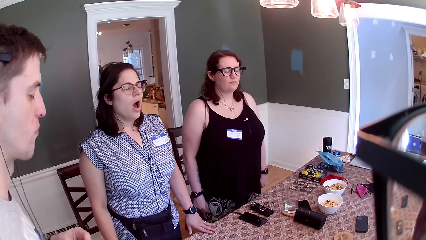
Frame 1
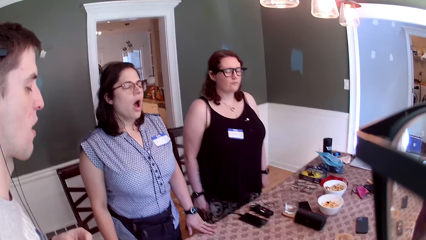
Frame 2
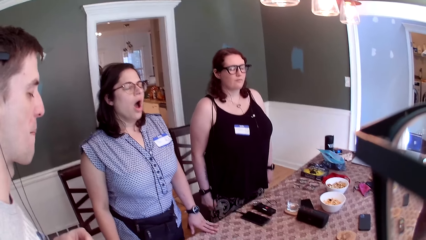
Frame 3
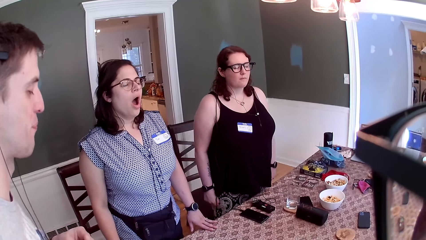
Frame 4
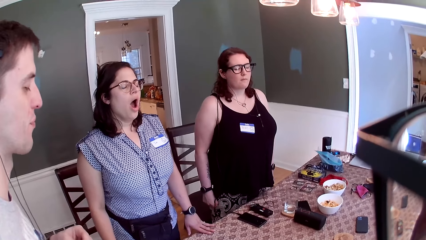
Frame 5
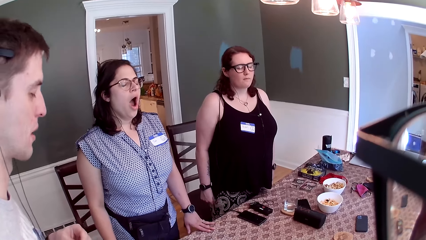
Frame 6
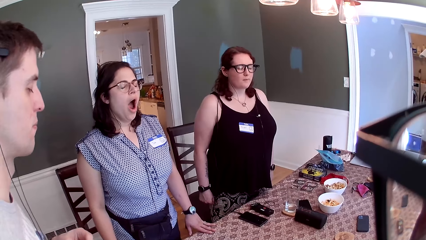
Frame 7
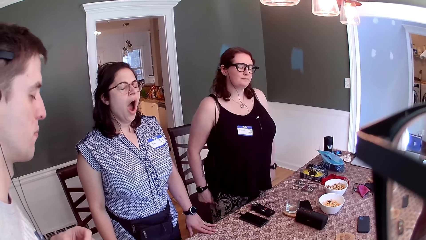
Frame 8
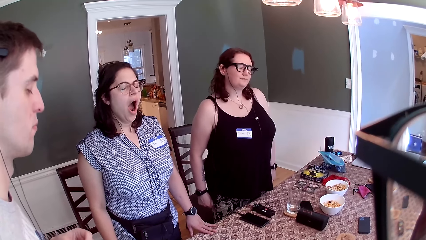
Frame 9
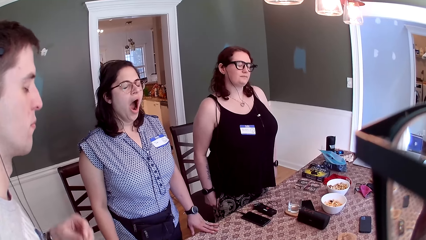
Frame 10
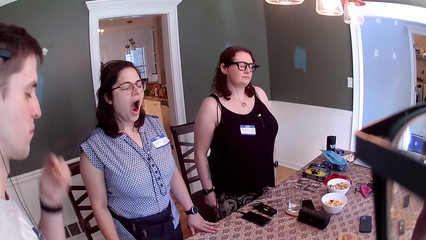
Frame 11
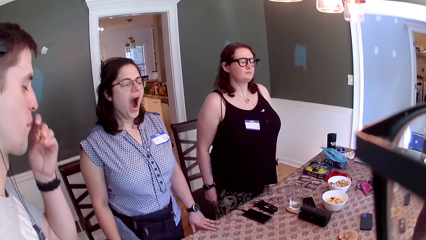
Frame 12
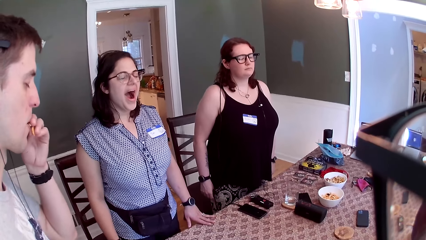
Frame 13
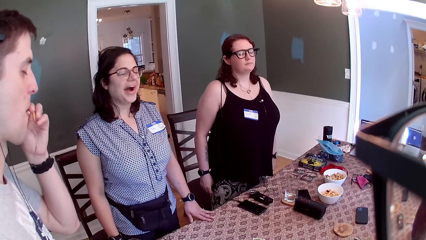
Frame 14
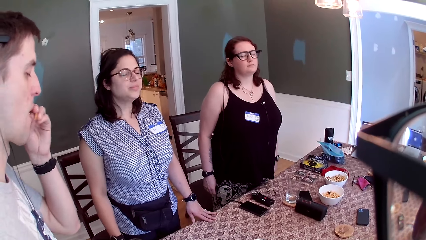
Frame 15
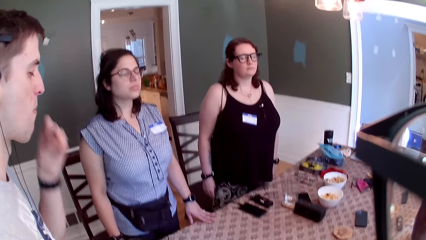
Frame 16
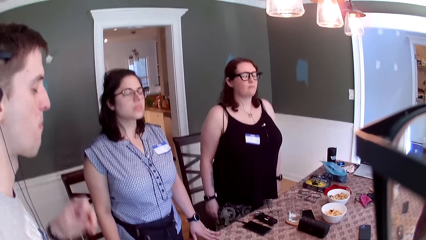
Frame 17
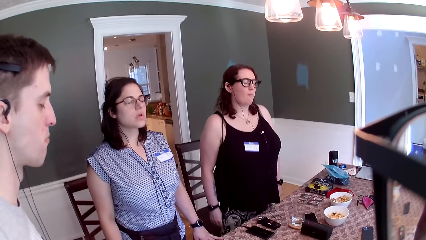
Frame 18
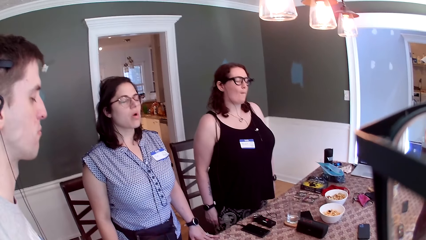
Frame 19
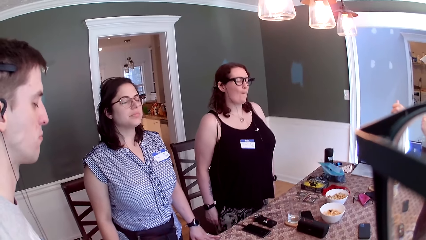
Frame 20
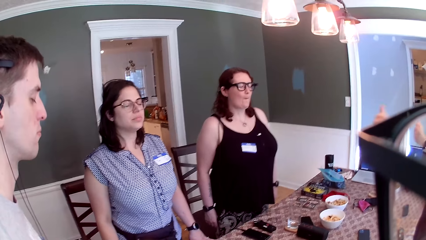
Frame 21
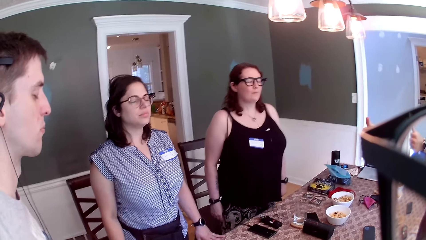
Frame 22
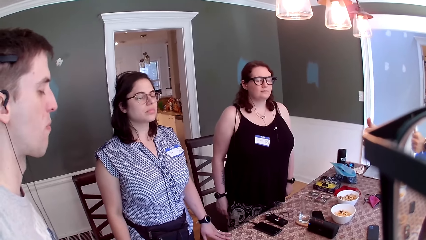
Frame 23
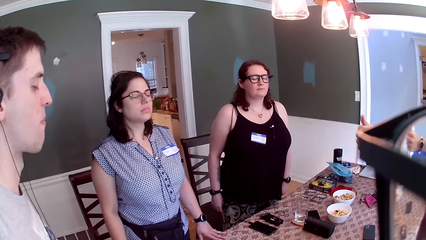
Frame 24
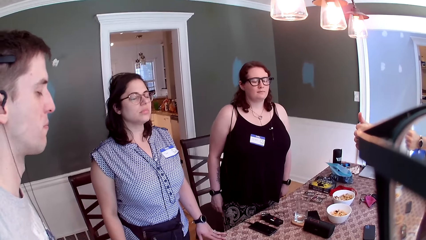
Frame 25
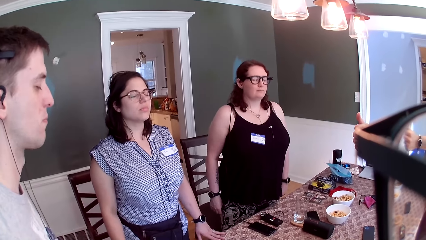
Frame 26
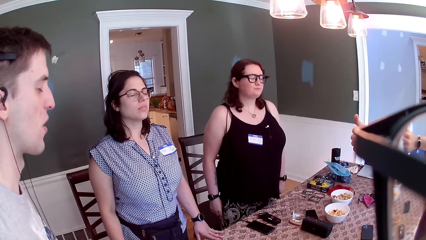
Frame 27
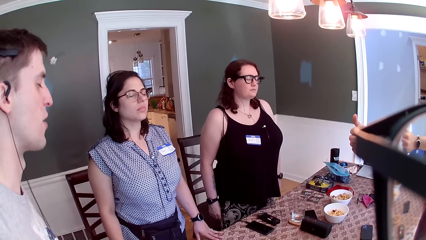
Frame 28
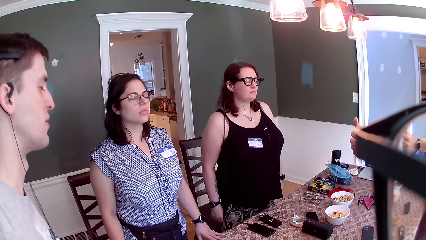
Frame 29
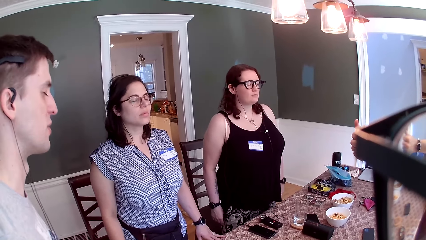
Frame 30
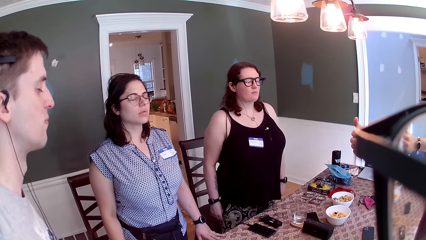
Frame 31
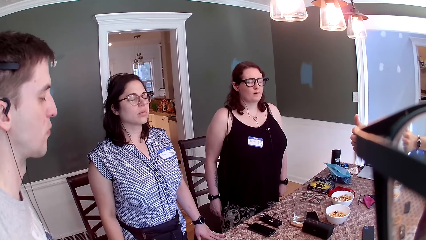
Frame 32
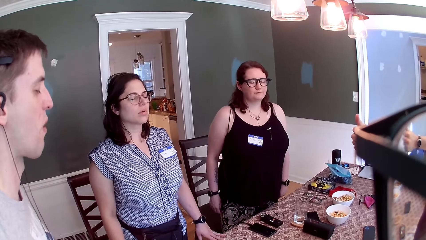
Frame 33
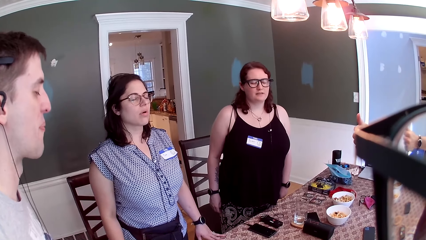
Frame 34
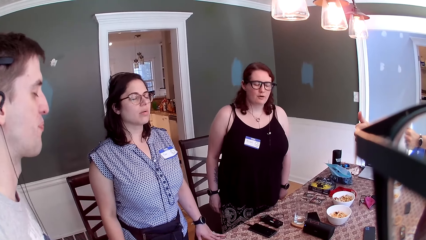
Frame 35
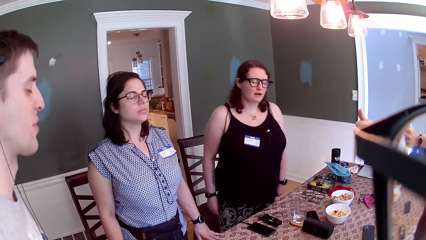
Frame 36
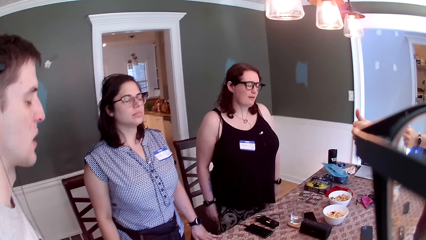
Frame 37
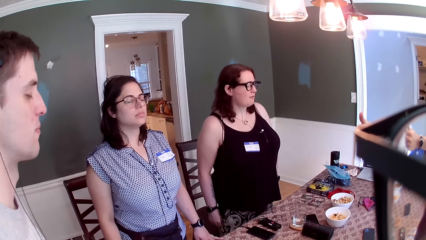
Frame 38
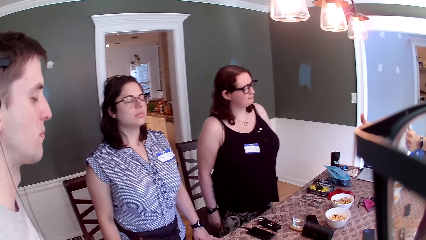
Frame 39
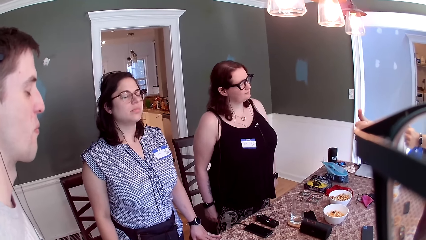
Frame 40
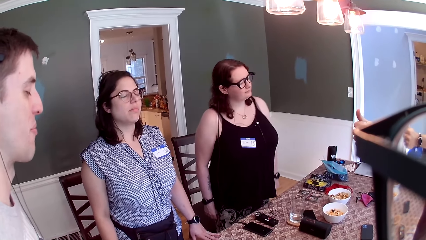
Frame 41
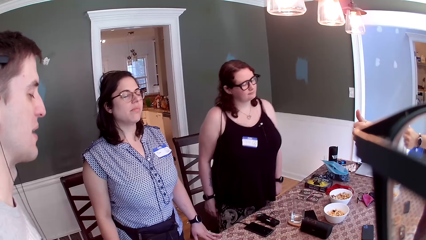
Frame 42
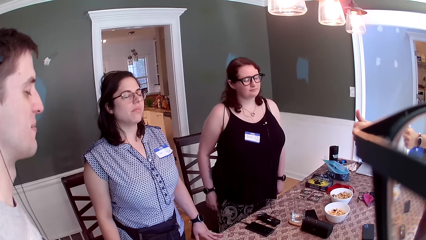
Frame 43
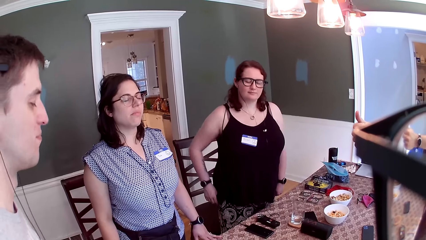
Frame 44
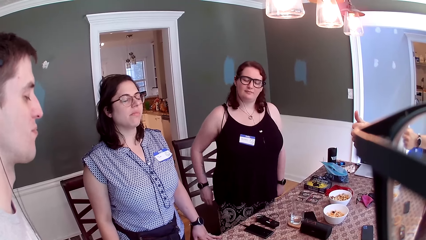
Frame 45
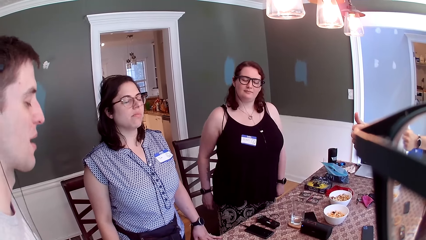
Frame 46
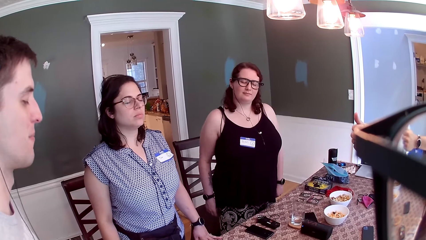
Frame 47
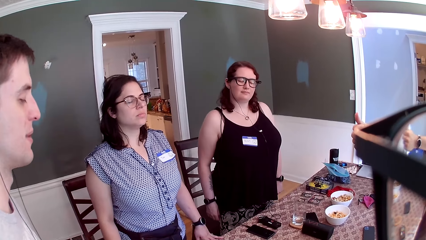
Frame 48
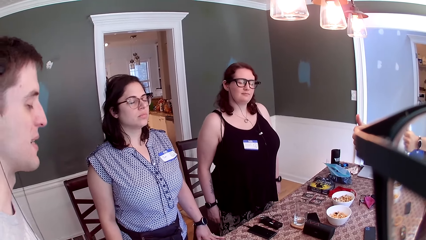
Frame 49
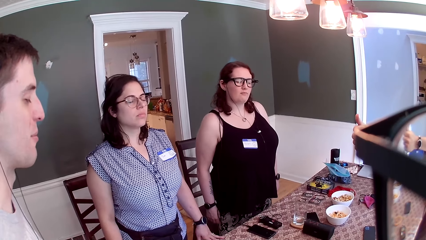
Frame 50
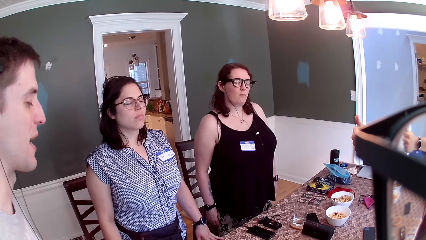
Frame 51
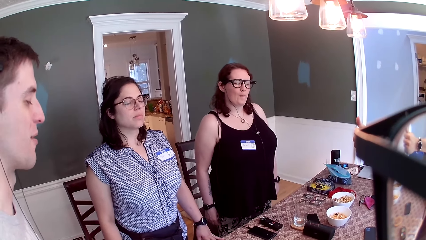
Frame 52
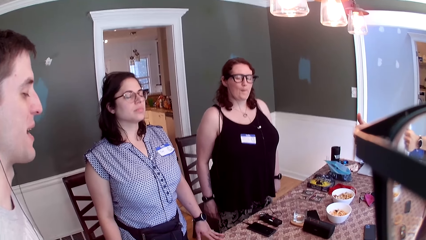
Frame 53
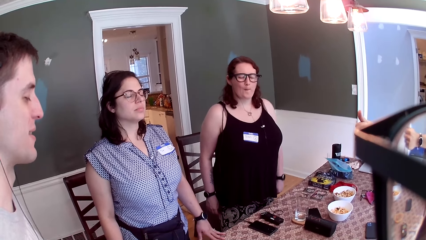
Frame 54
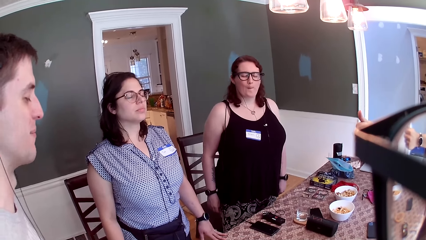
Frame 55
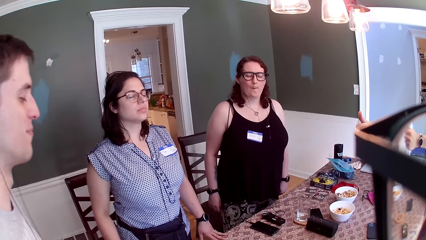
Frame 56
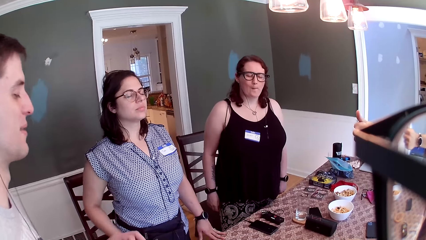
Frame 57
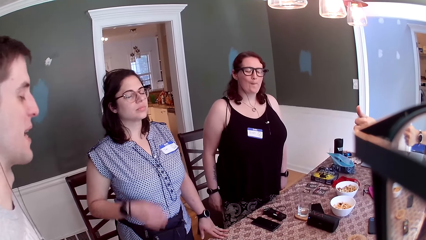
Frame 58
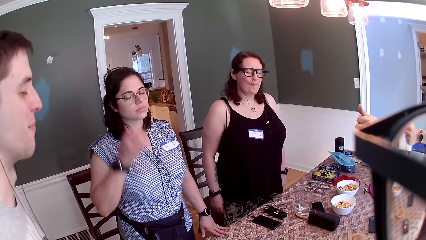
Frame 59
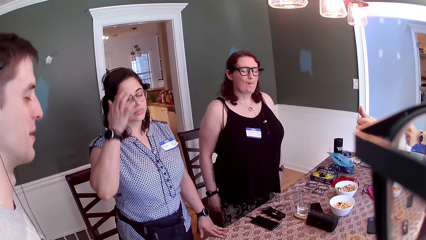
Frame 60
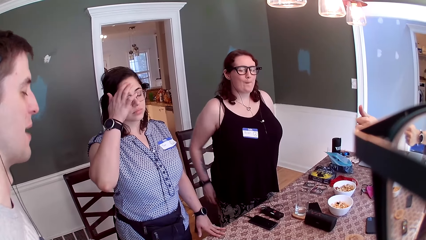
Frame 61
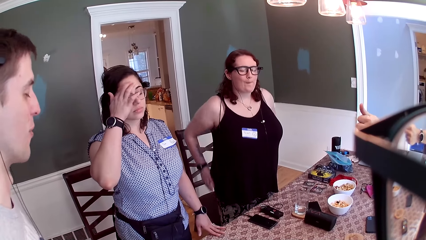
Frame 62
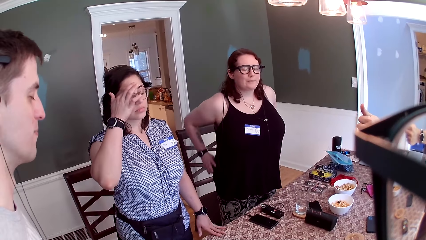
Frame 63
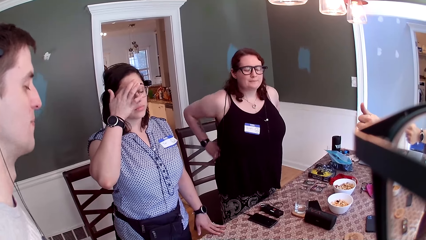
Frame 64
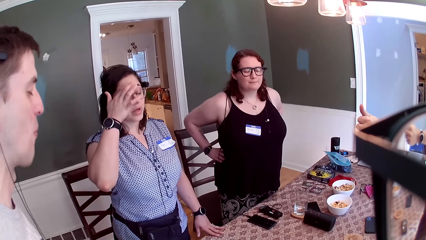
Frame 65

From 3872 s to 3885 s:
The first man points his left hand. The third woman converses with the second man.

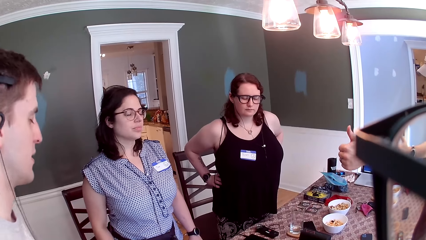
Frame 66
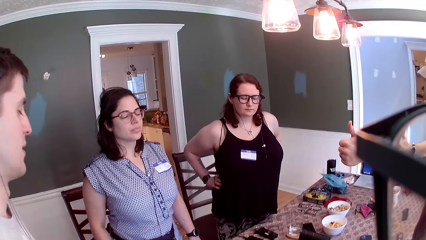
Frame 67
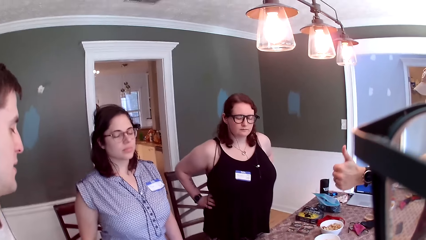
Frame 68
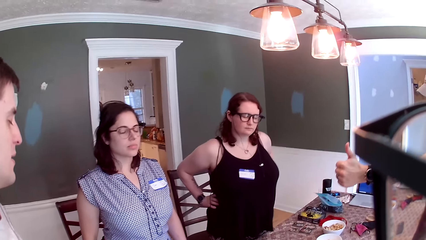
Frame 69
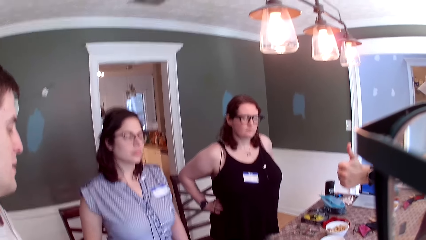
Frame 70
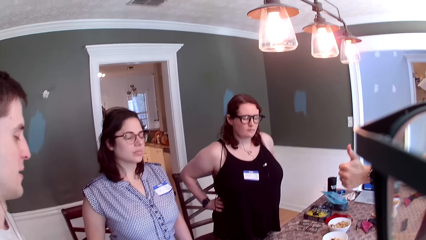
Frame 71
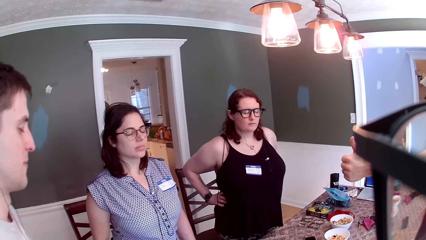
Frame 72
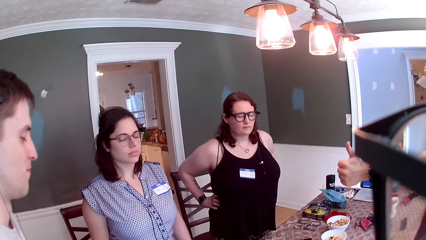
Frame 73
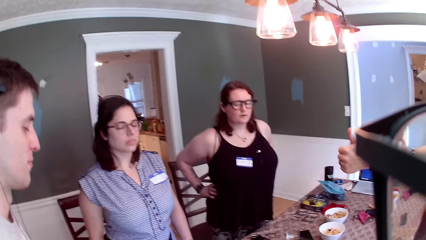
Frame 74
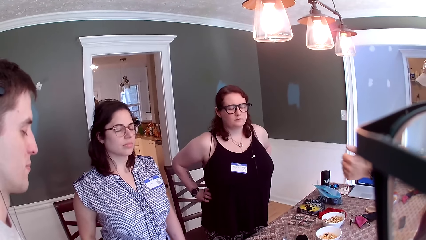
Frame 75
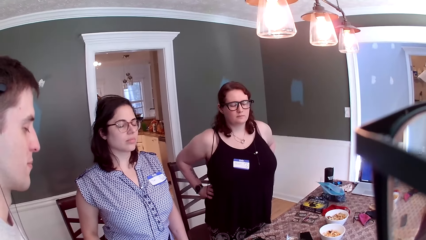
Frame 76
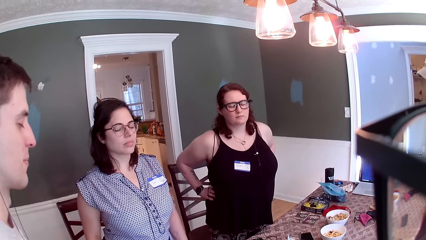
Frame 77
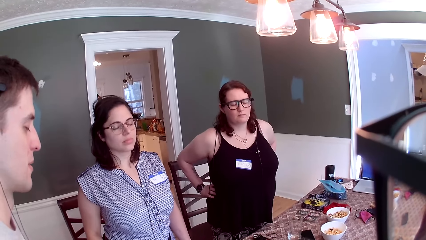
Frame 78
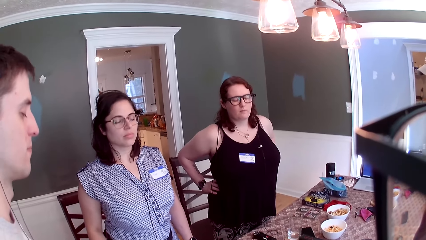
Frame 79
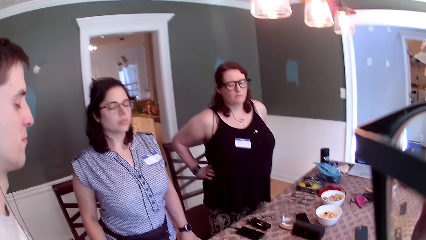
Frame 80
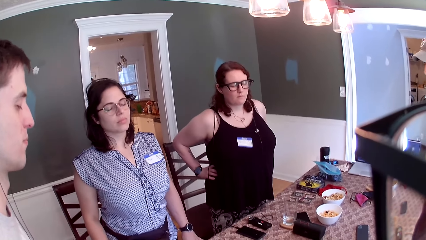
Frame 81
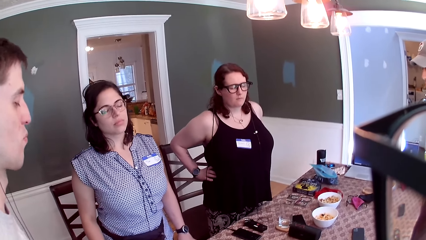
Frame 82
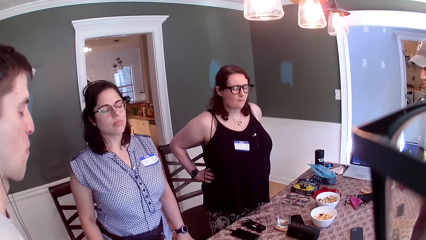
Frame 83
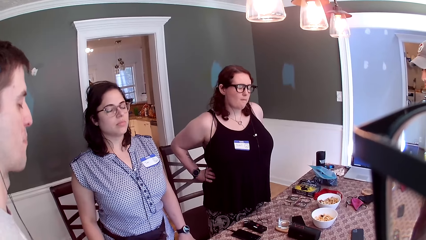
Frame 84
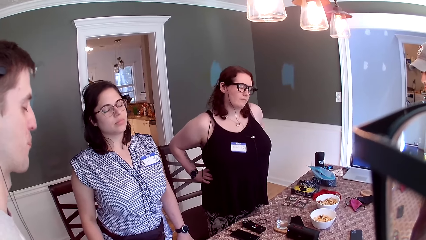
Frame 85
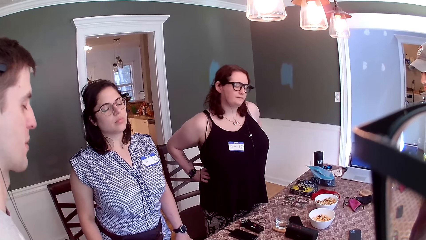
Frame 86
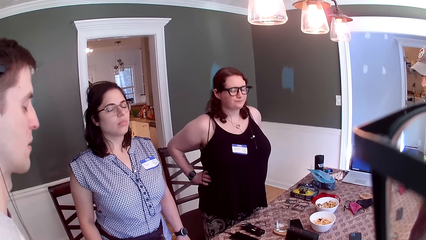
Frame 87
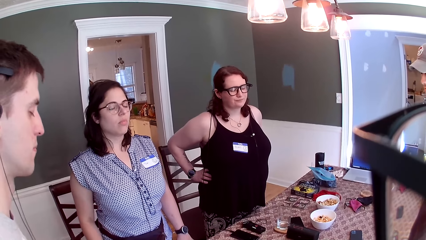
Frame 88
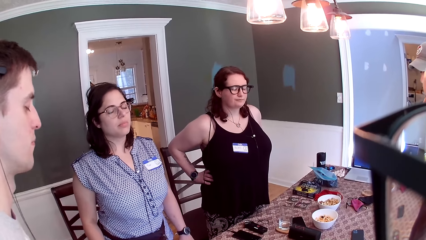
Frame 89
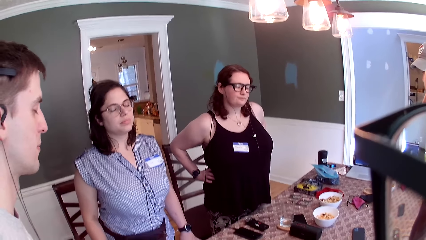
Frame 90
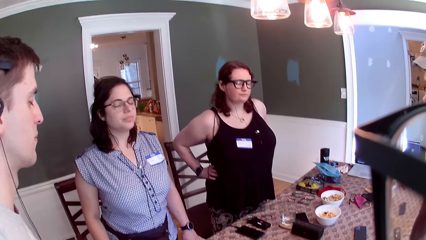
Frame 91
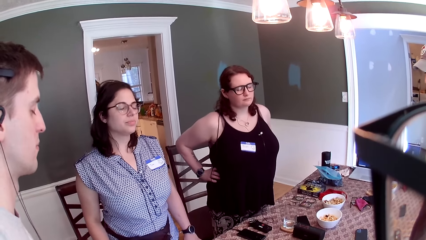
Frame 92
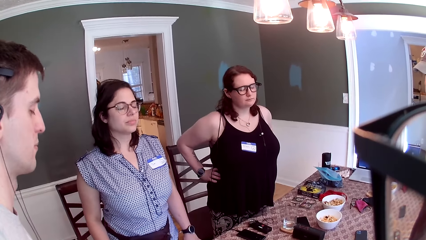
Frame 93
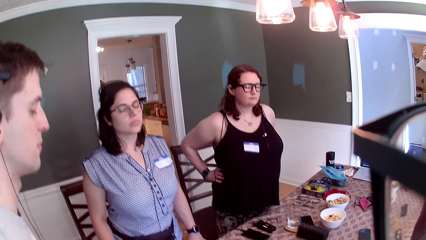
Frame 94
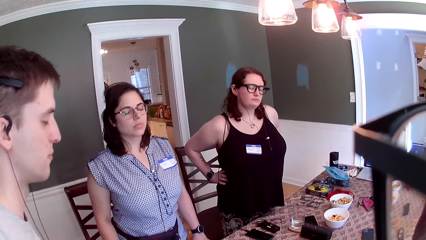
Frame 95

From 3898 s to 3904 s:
A man drops his left hand. The camera wearer converses with the group of people at the table.
